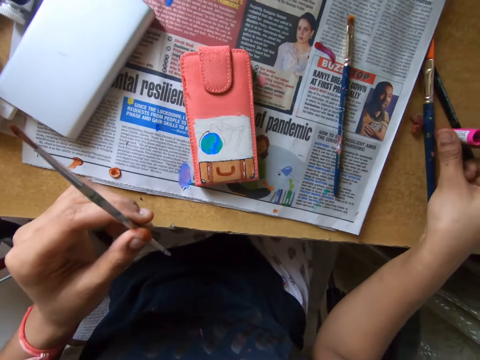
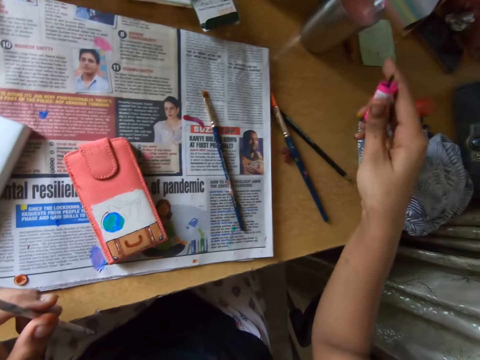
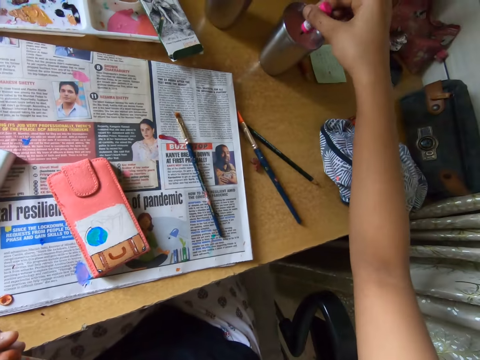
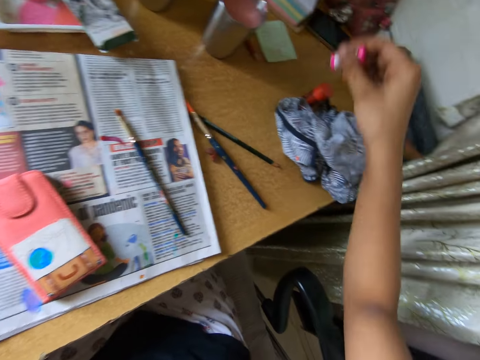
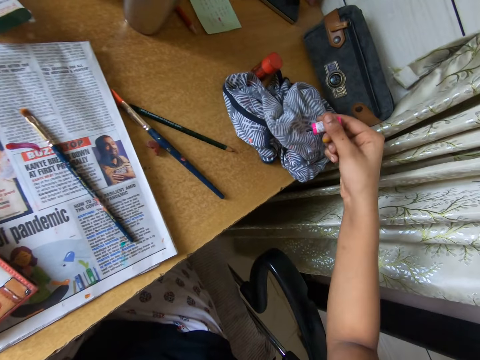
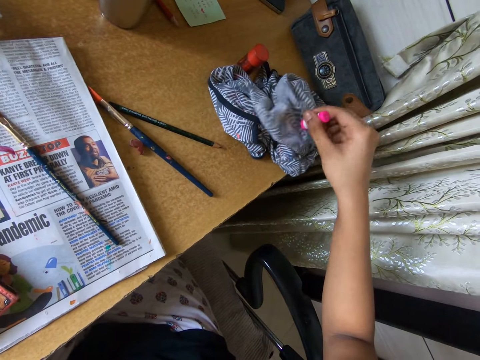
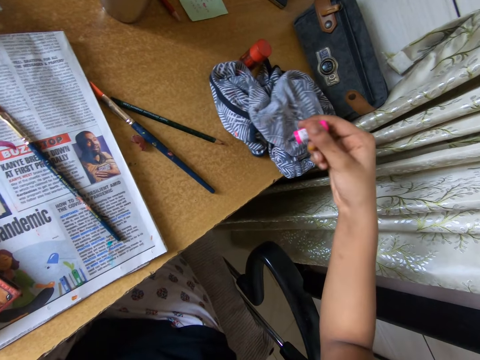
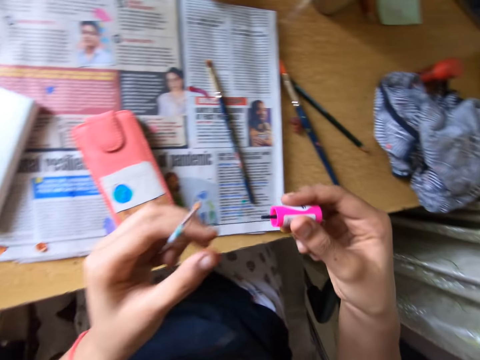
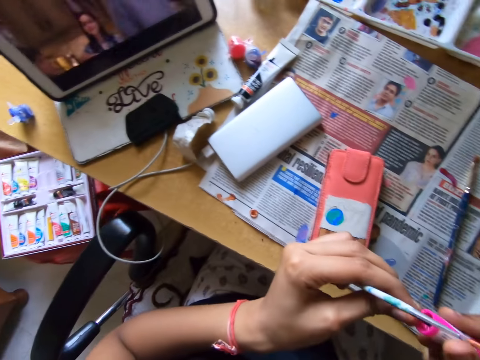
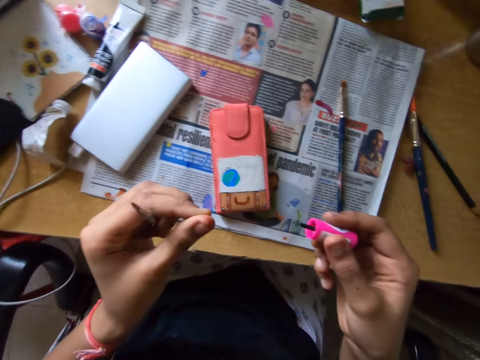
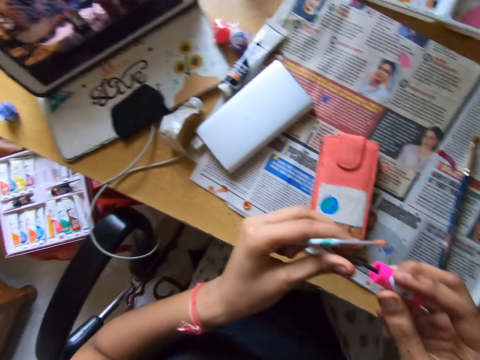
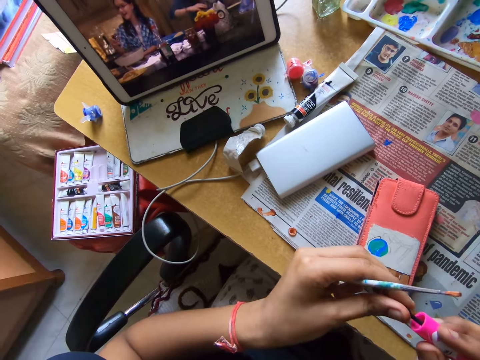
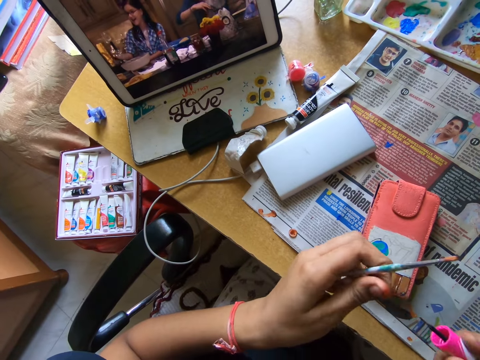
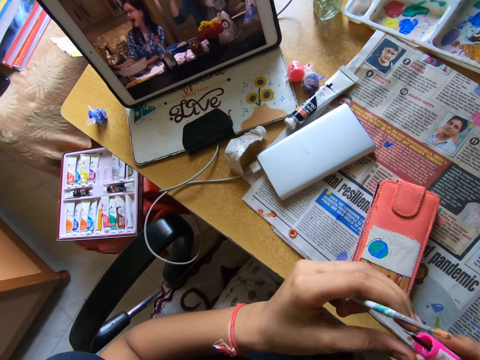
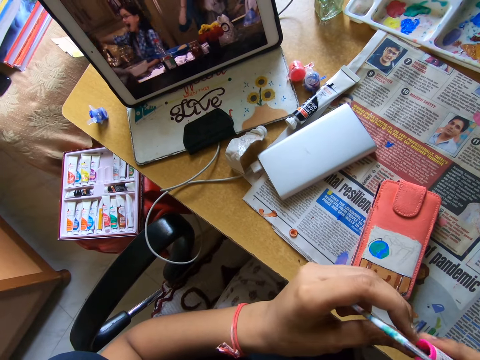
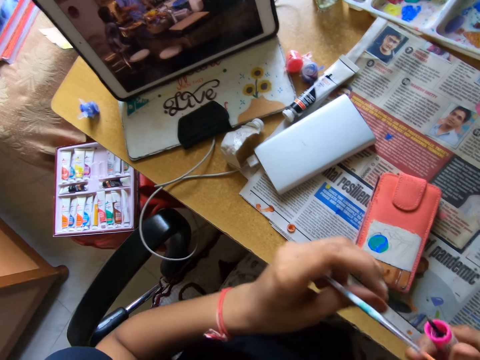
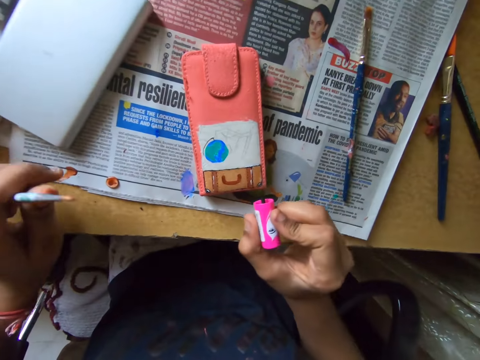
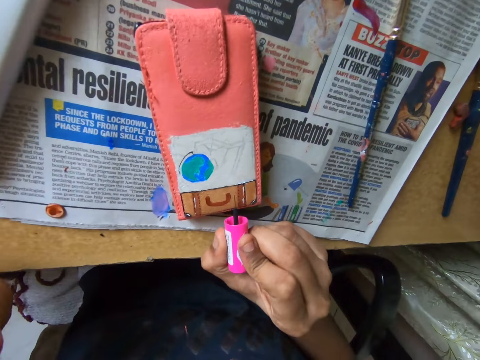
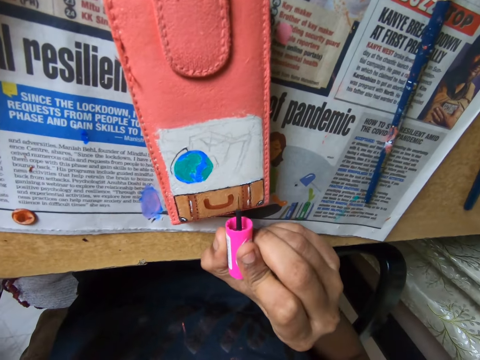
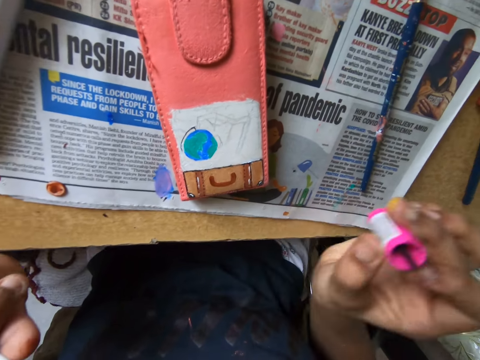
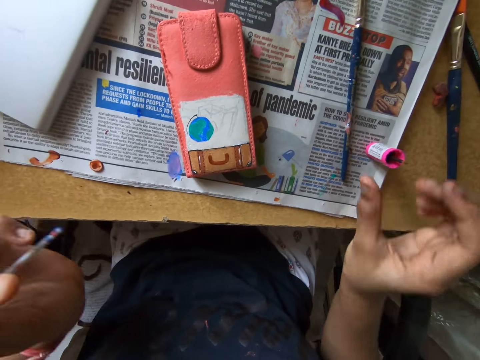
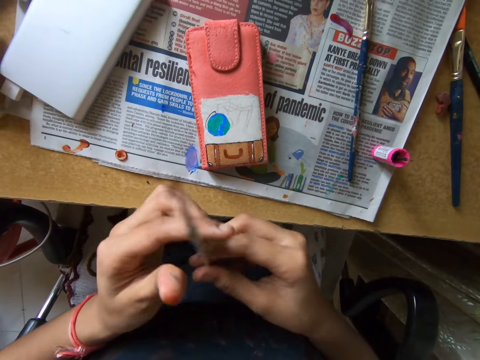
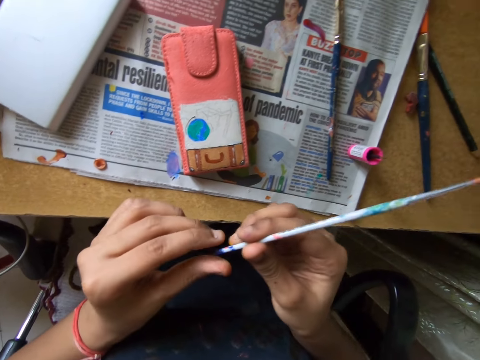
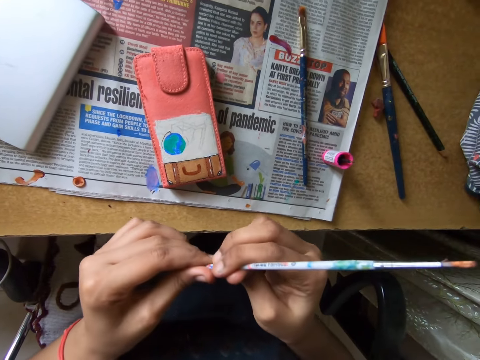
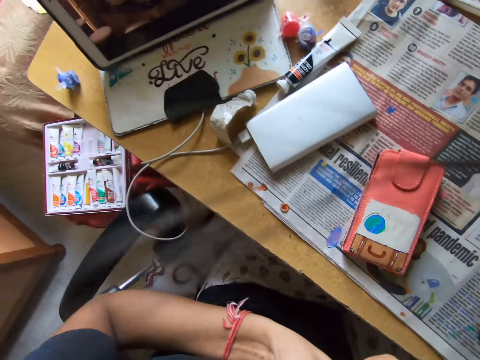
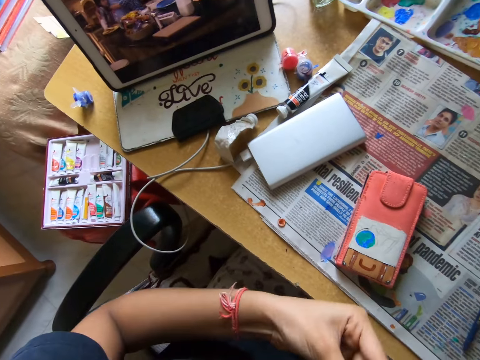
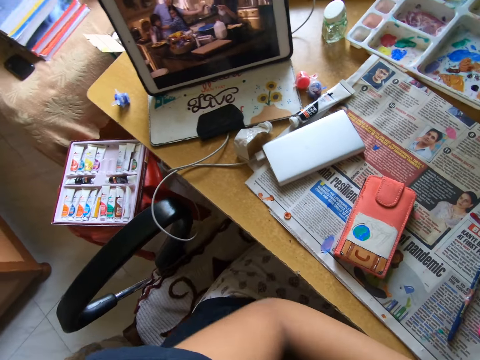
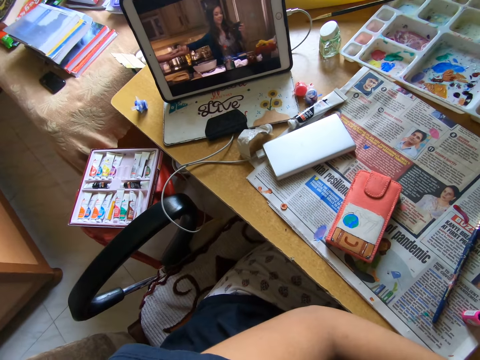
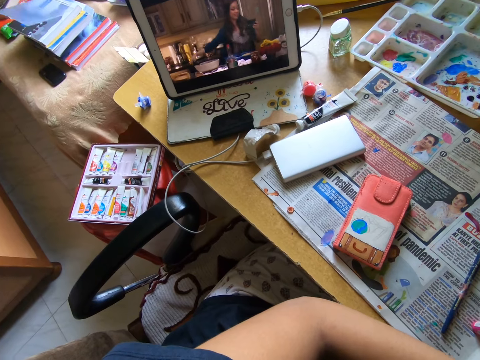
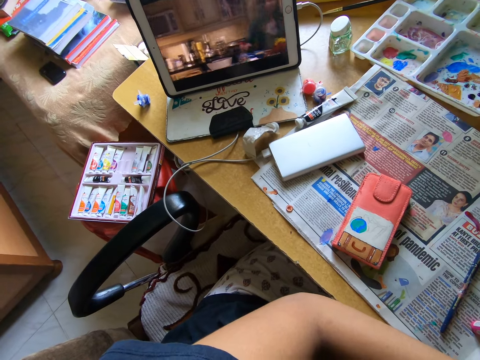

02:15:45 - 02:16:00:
The camera wearer passes a paintbrush from his right hand to his left hand. He picks up the brush from the table with his right hand. He puts the brush in a cup on the table with his right hand. He rinses the paintbrush in the cup. He cleans the brush on a cloth on the table with his right hand. He cleans the brush with his left hand. He holds the paintbrush with his hands. He paints a pouch on the table with the brush in his right hand. He drops the brush on the table with his right hand. He passes the brush from his left hand to his right hand. He holds the paintbrush with his hands. He cleans the paintbrush with his left hand. He looks around a room.

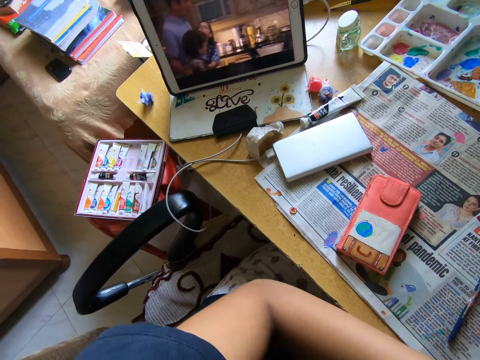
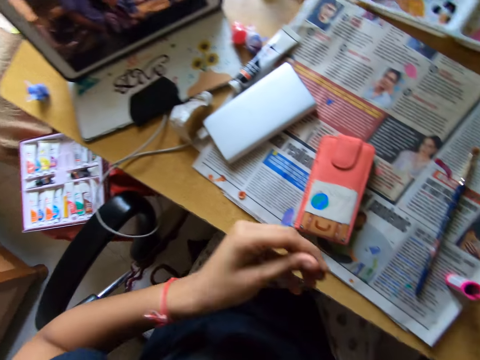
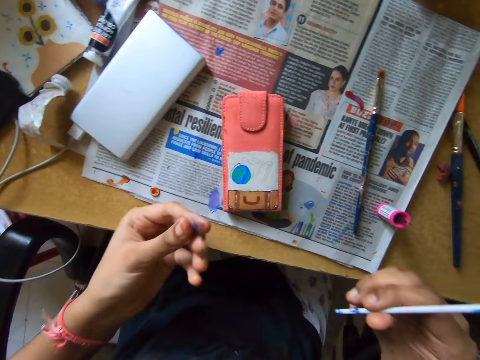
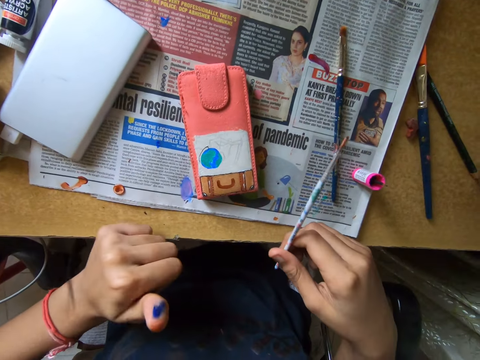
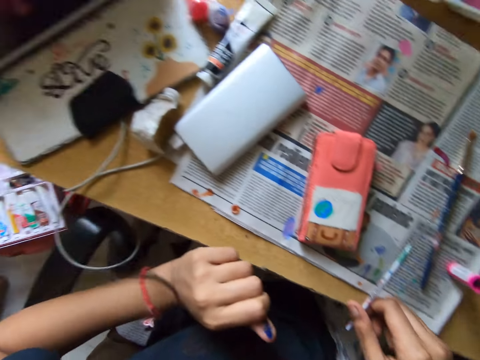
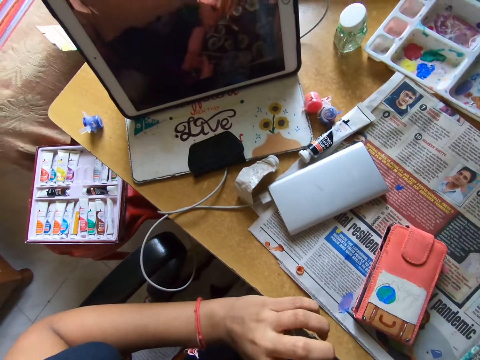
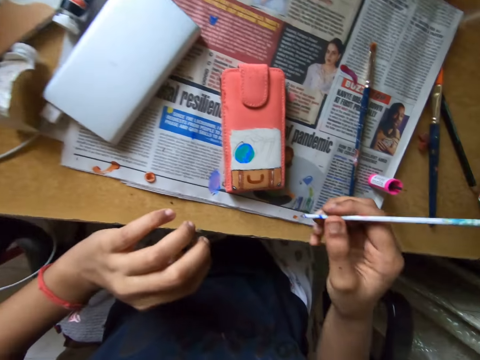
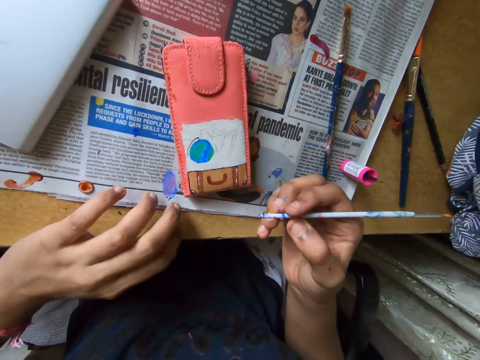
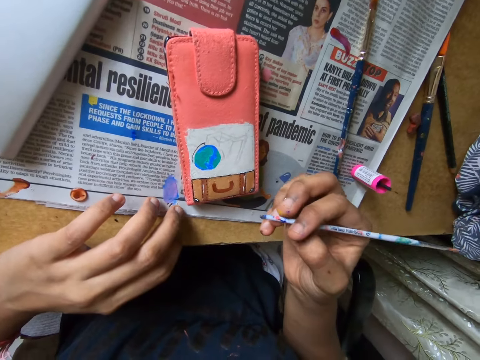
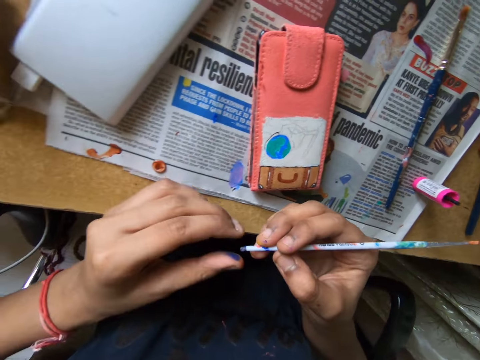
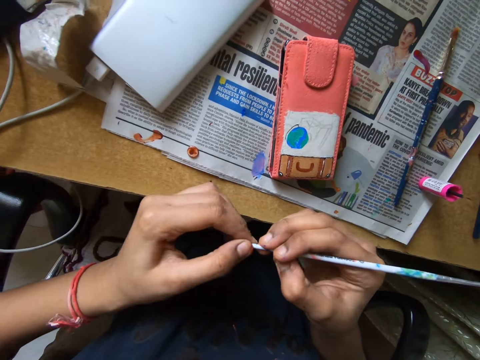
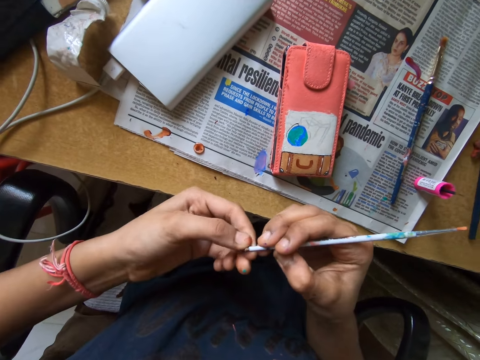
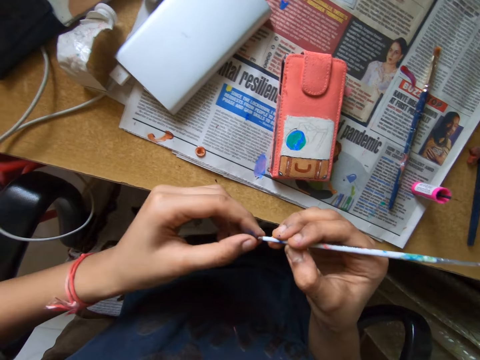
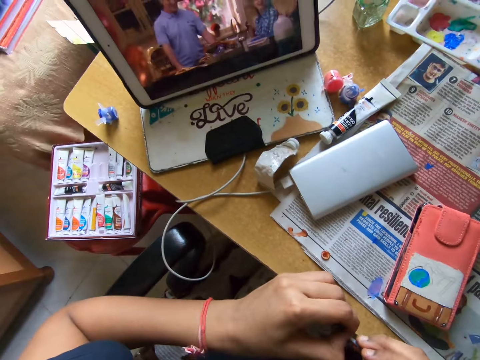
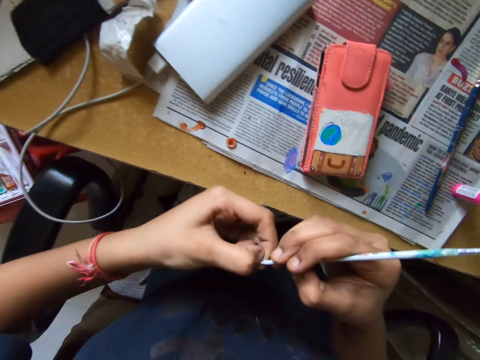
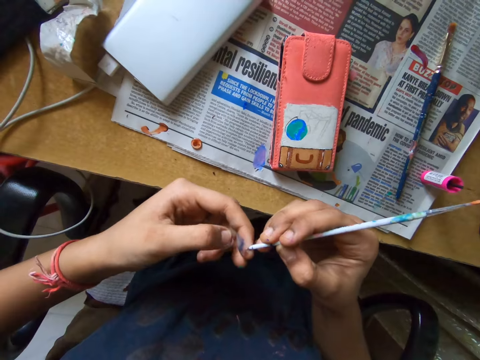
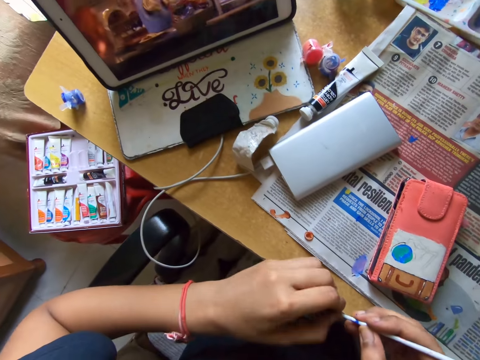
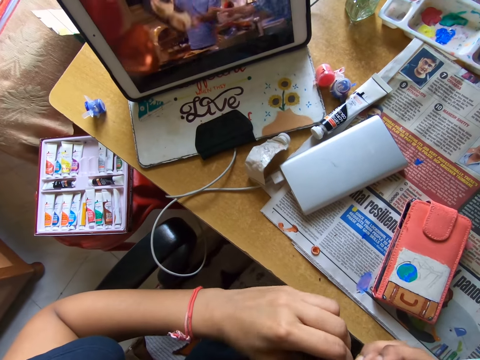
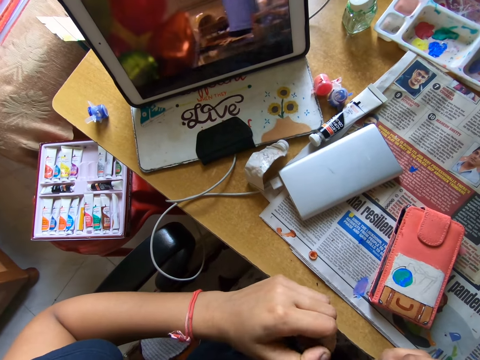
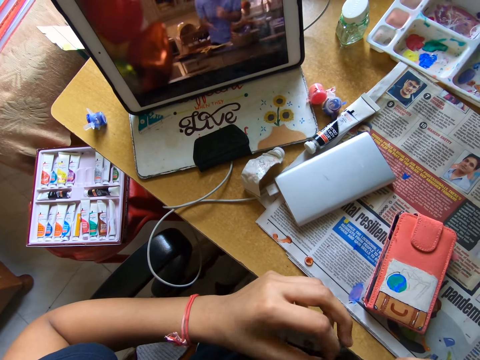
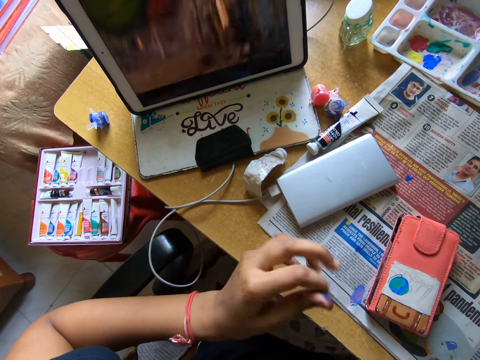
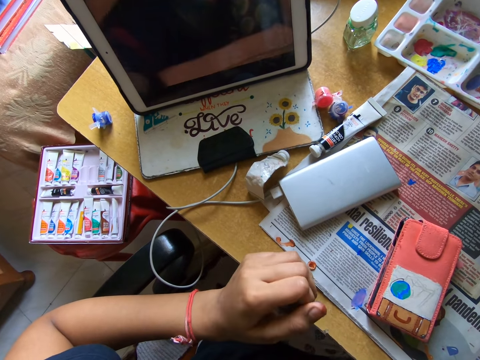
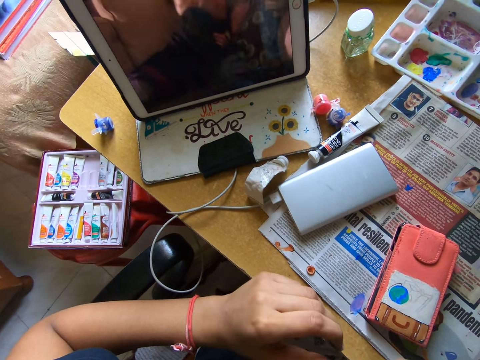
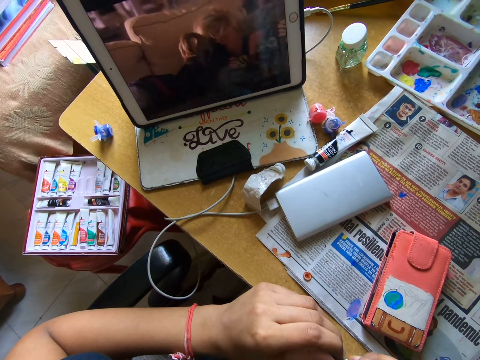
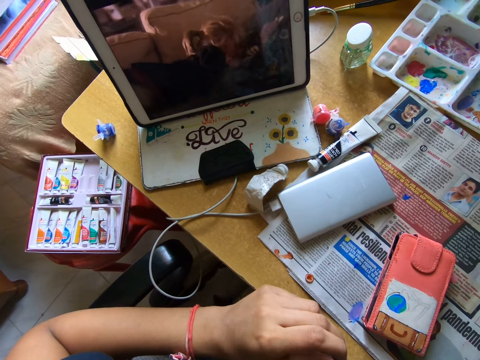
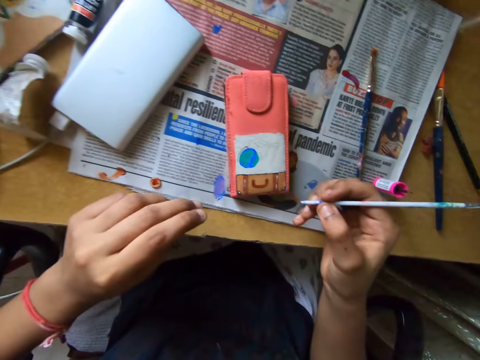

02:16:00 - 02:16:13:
The camera wearer holds a paintbrush with his hands. He looks around a room. He touches the table with his left hand. He cleans the paintbrush with his left hand. He looks around the room. He wipes the paintbrush with his hands. He looks around the room.
